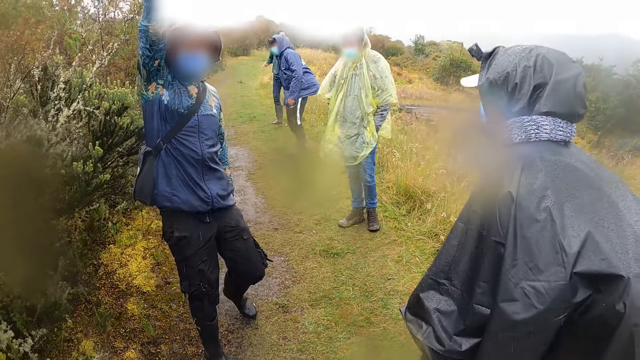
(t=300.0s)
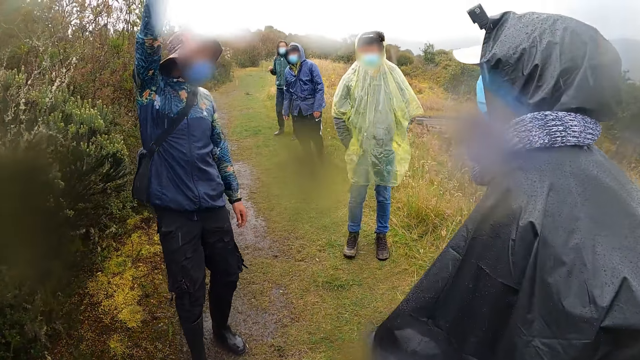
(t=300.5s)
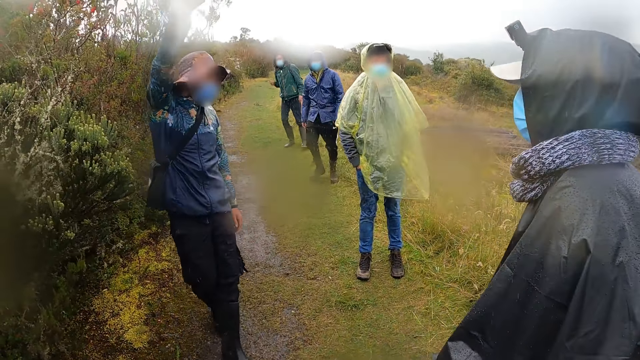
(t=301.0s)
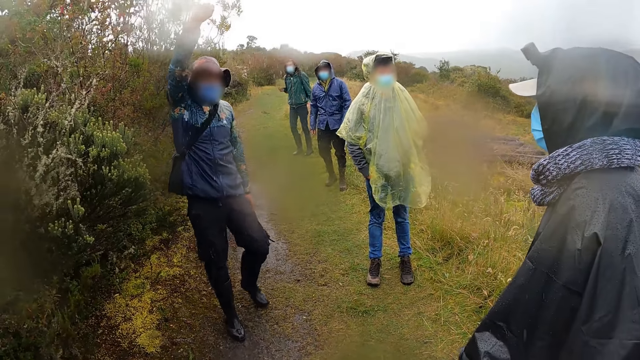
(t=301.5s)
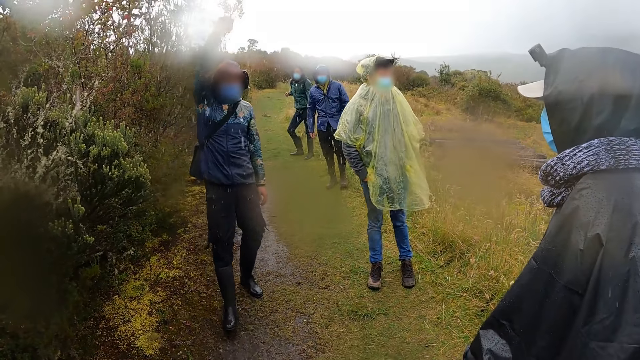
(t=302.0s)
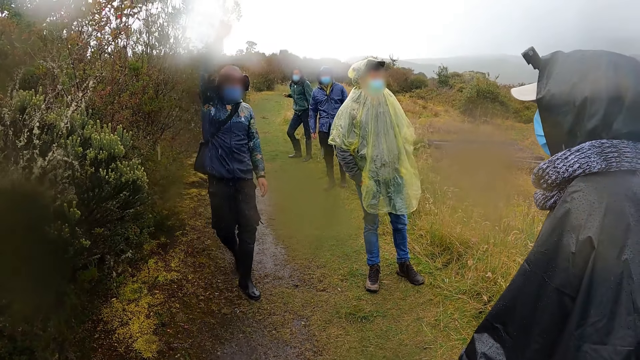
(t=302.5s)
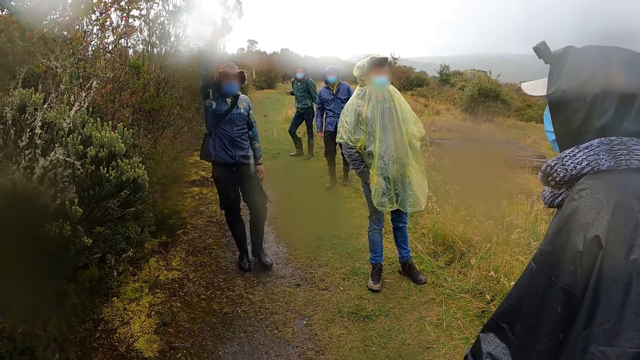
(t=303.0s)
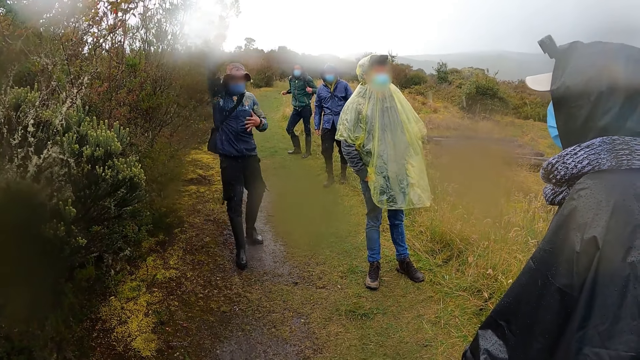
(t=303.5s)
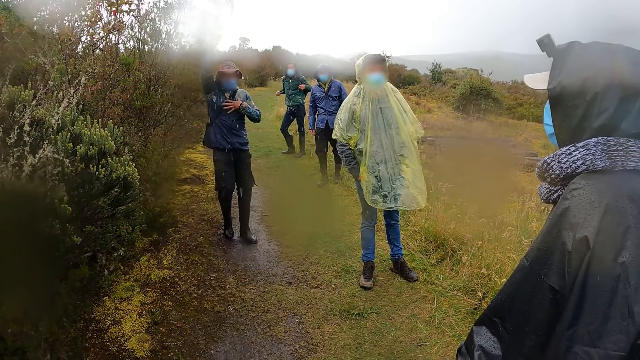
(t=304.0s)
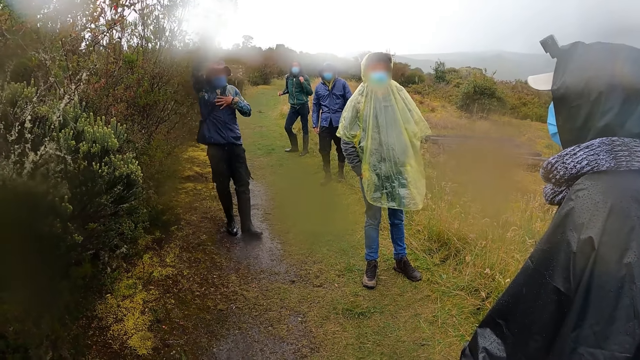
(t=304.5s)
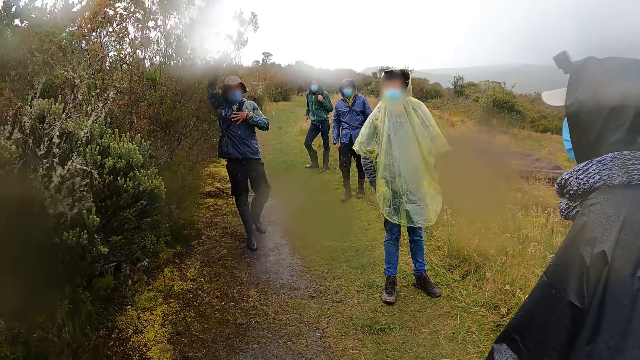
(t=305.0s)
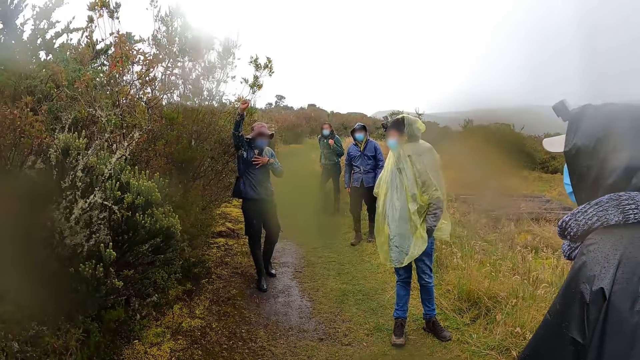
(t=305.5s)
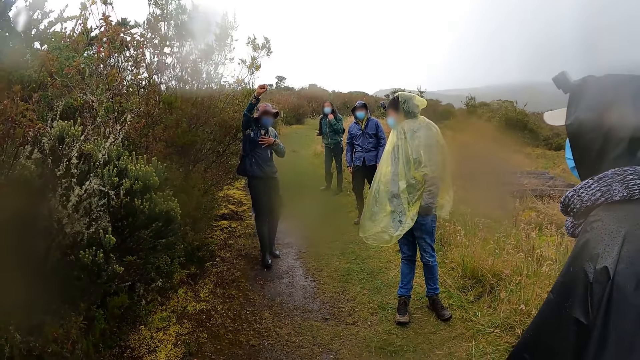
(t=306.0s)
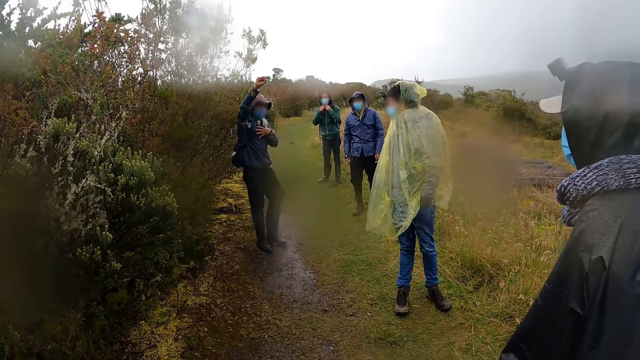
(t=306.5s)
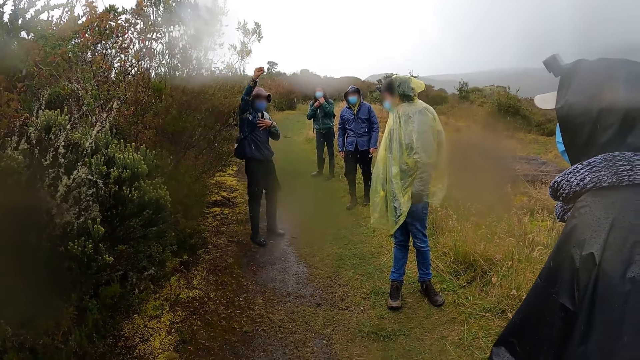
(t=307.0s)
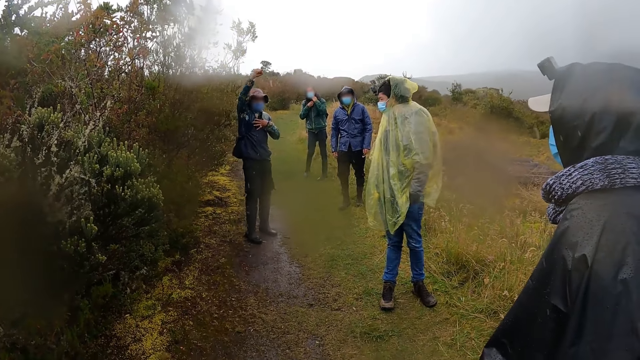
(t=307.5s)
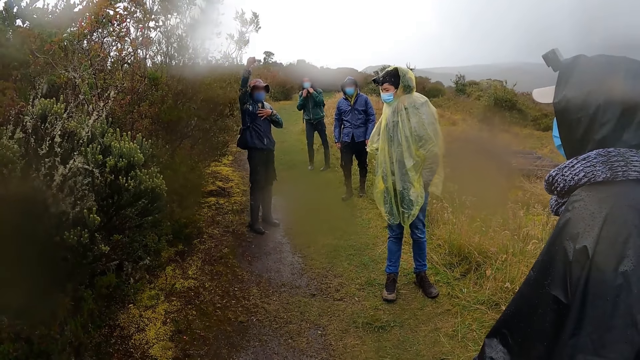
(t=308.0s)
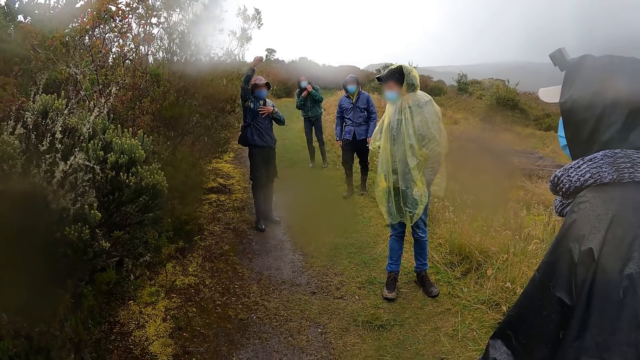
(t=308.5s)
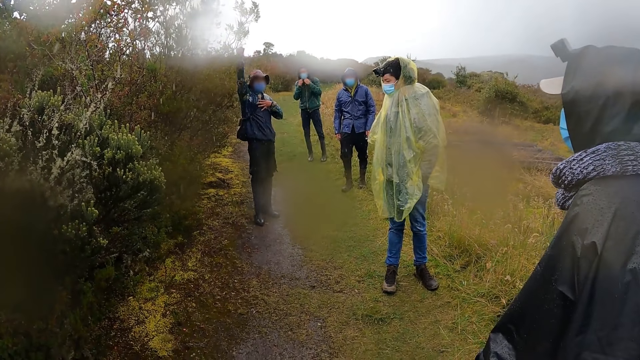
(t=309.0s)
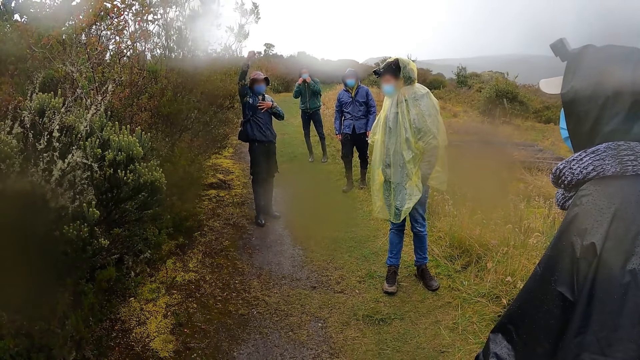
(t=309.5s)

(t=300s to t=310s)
A man, another man and a third man turn back. A man touches his sweater with his left hand. Another man adjusts the straps of a backpack with his hands. The other man adjusts his nose mask on his face with his hands.

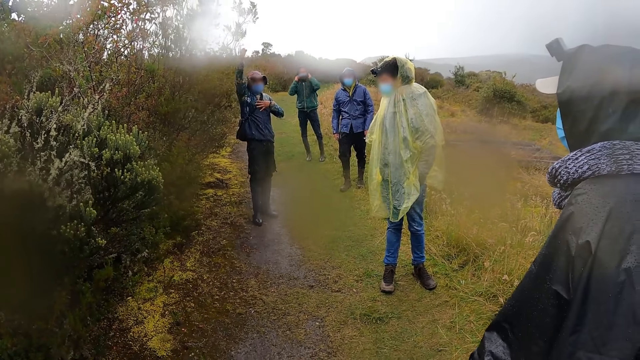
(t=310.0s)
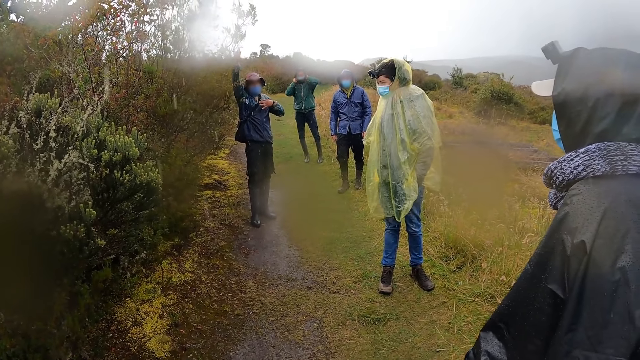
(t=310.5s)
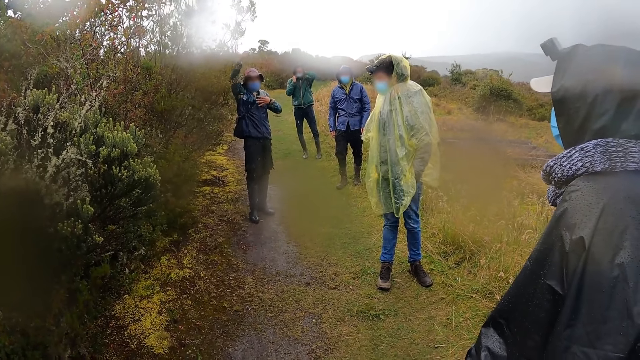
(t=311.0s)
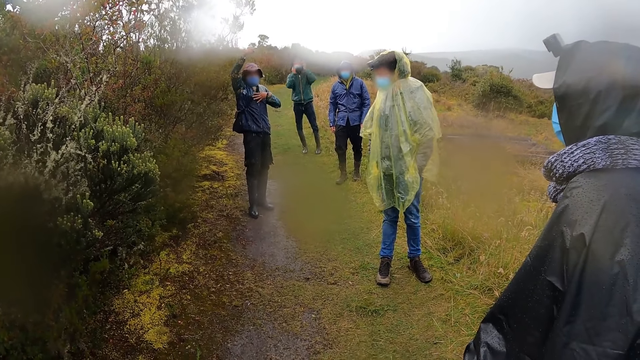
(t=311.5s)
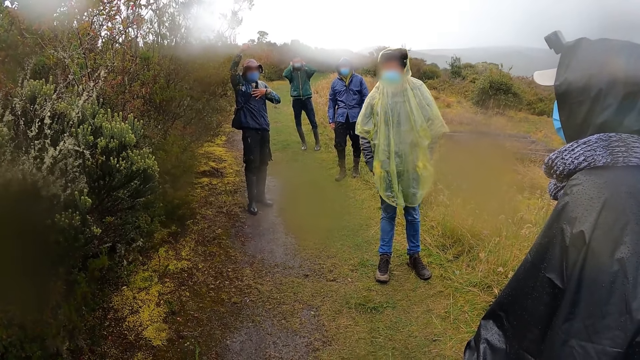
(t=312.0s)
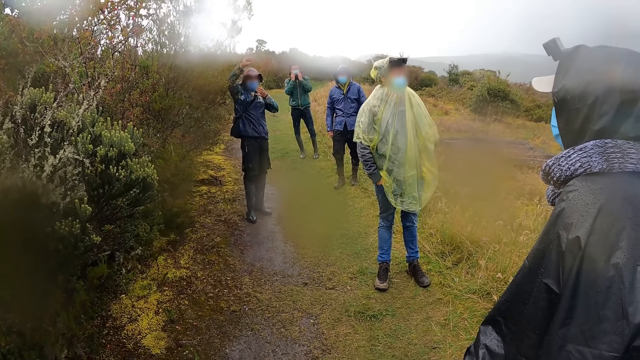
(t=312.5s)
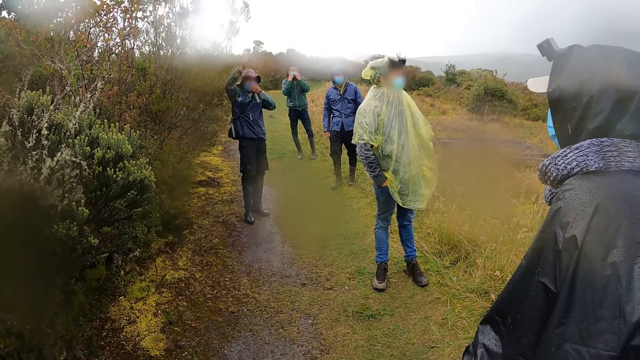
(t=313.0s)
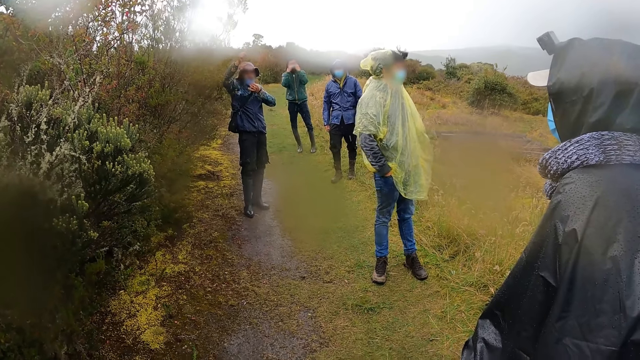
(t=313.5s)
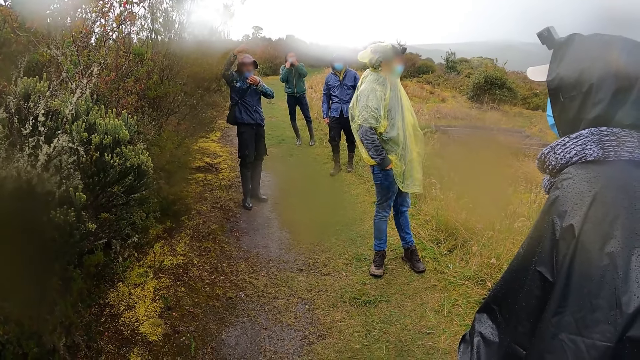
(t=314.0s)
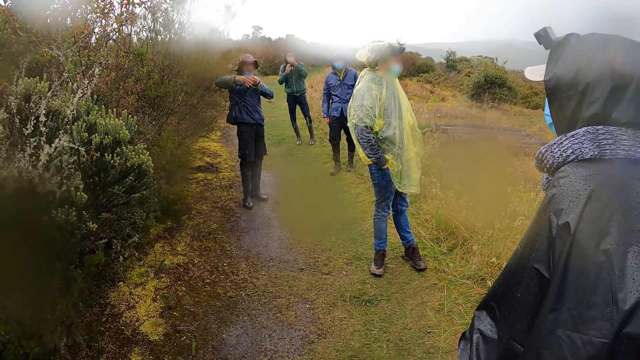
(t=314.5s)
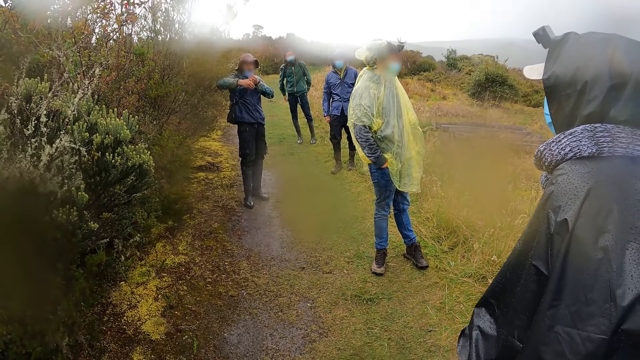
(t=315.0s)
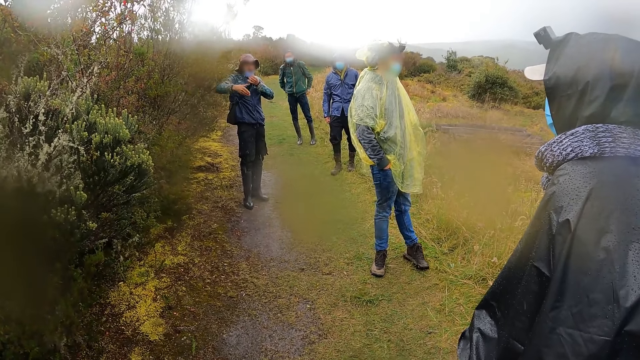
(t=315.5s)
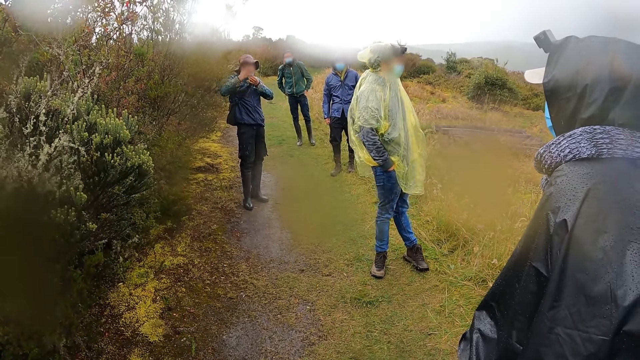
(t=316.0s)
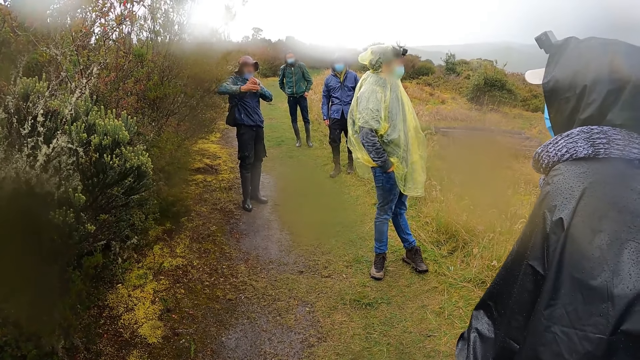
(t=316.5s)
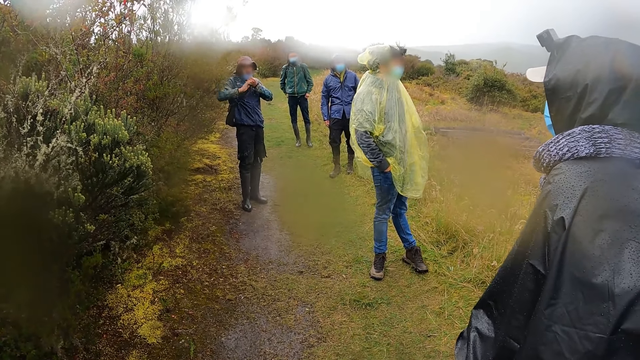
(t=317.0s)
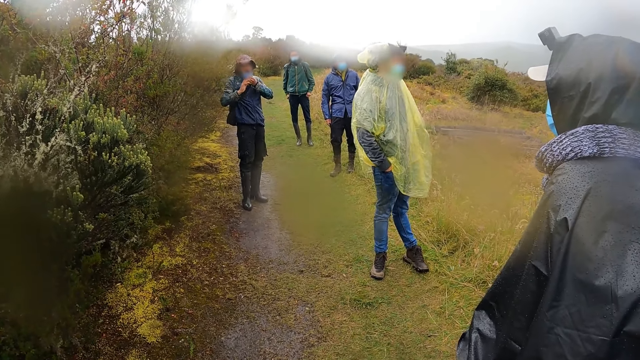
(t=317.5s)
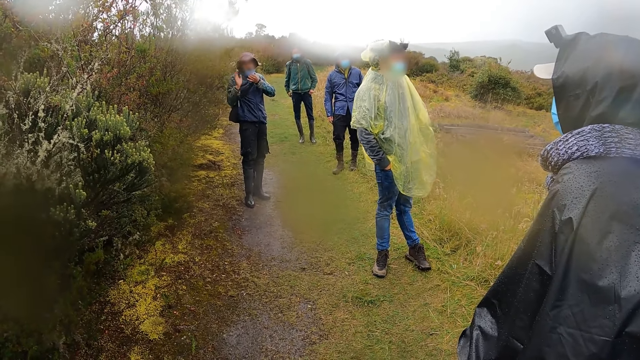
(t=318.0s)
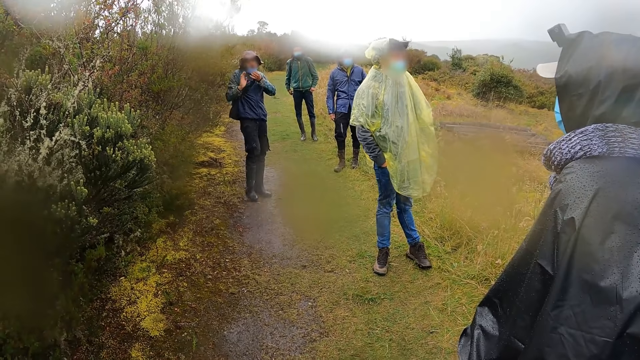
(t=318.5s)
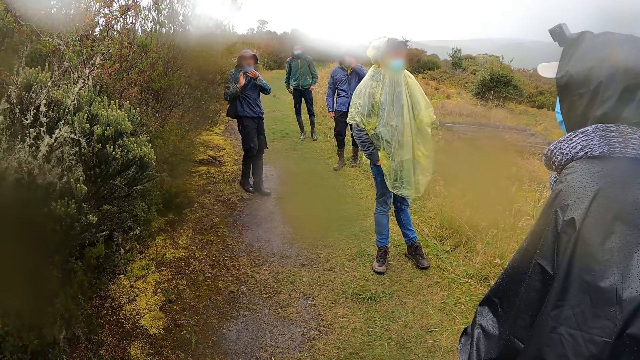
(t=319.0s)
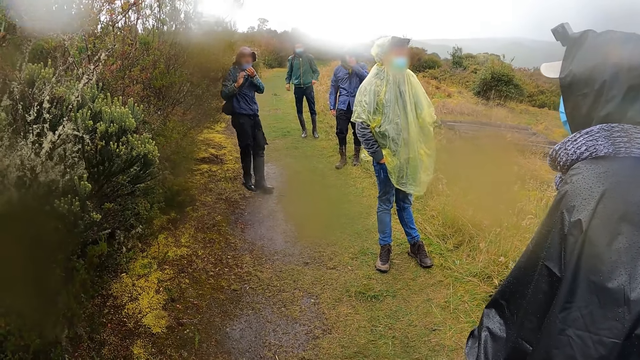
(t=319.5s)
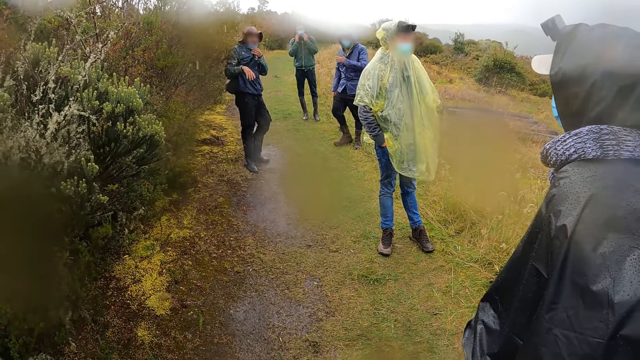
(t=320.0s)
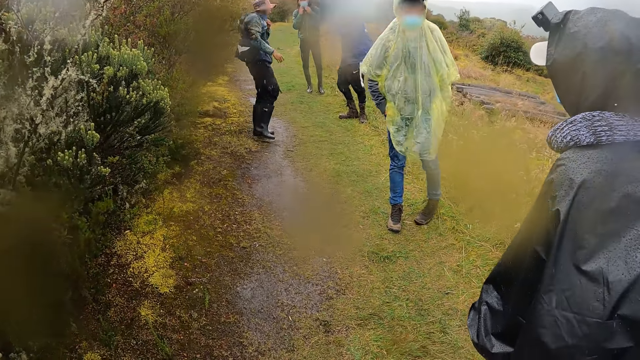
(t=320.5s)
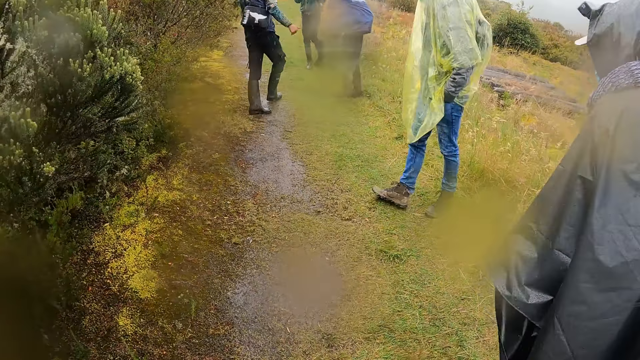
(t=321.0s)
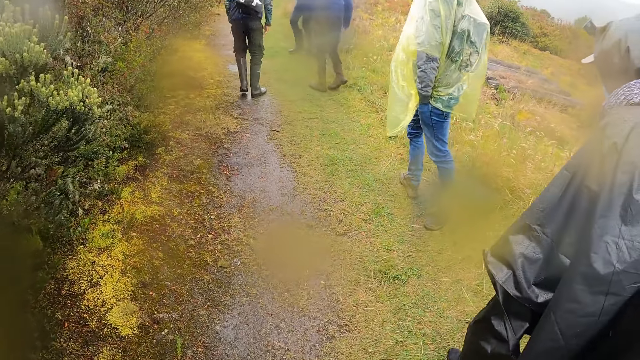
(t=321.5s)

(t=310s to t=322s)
A man removes the cap of his hoodie with his hands and adjusts his nose mask on his face with his hands. Another man adjusts his nose mask on his face with his left hand and gesticulates with his right hand. The first man cleans his hands on his trouser and puts his hands in the pocket of his trouser. A third man adjusts his nose mask on his face with his left hand. The first man touches the cap of his hoodie with his hands.
